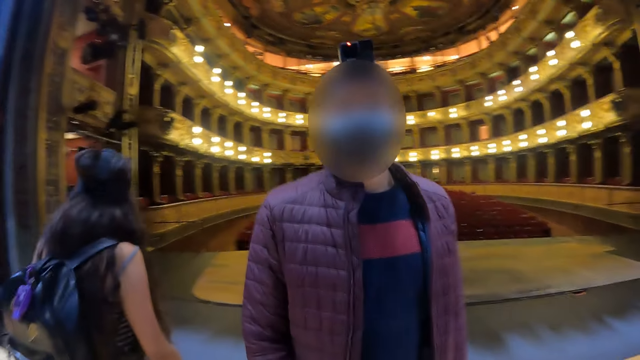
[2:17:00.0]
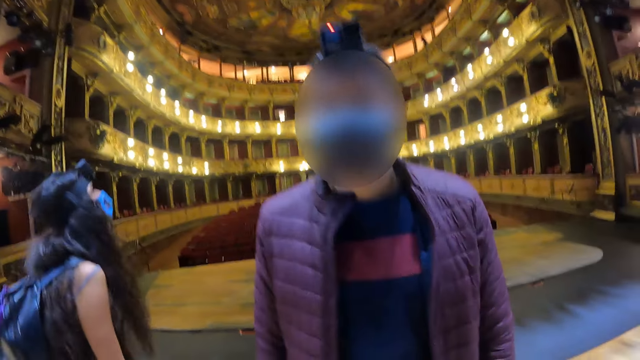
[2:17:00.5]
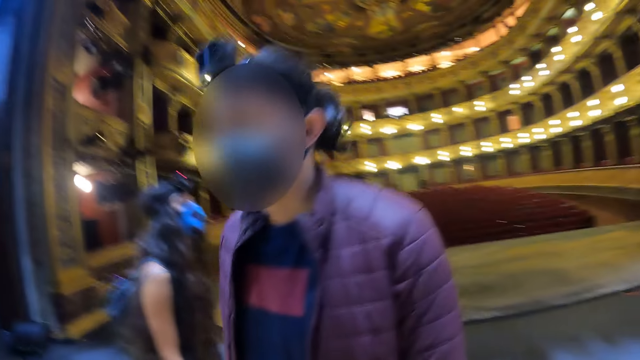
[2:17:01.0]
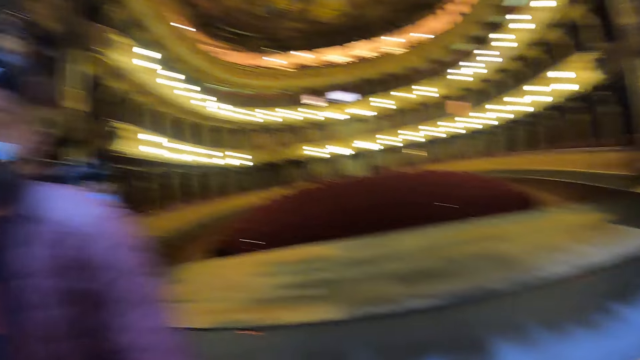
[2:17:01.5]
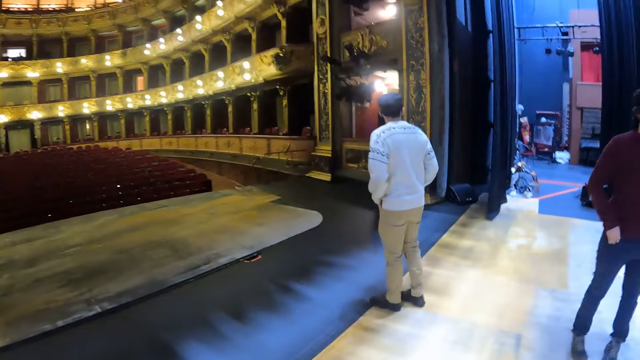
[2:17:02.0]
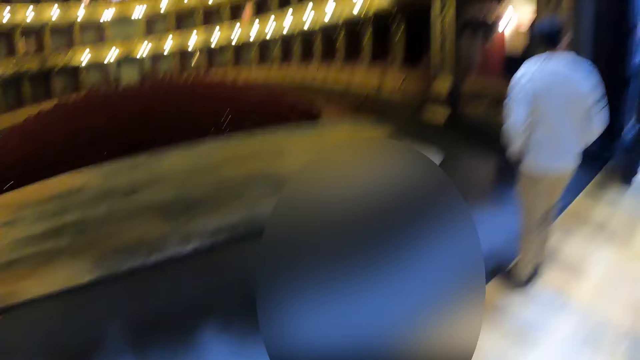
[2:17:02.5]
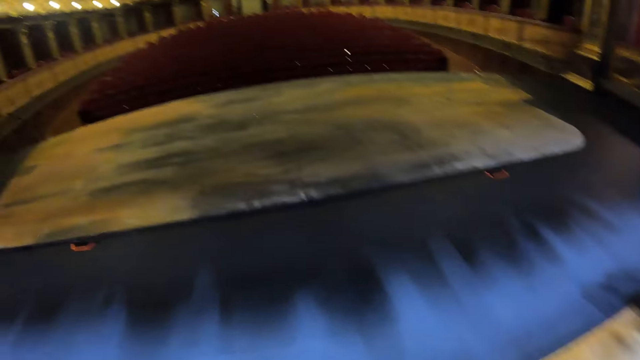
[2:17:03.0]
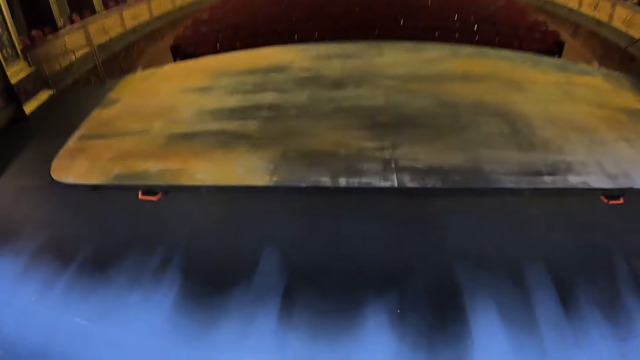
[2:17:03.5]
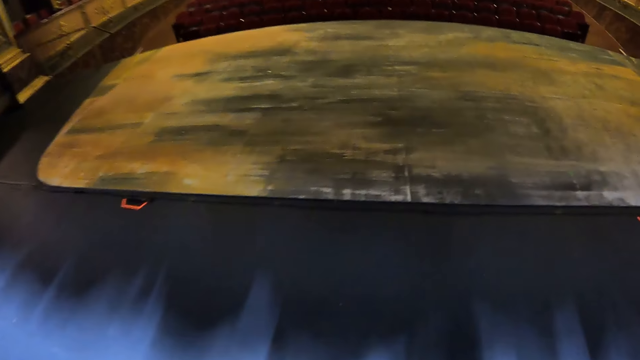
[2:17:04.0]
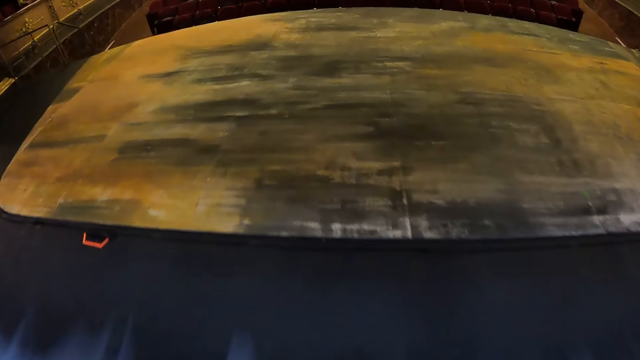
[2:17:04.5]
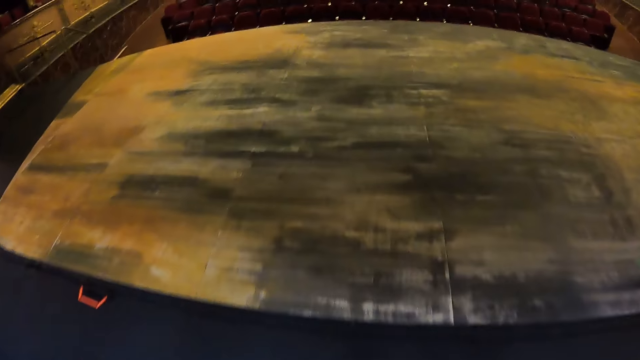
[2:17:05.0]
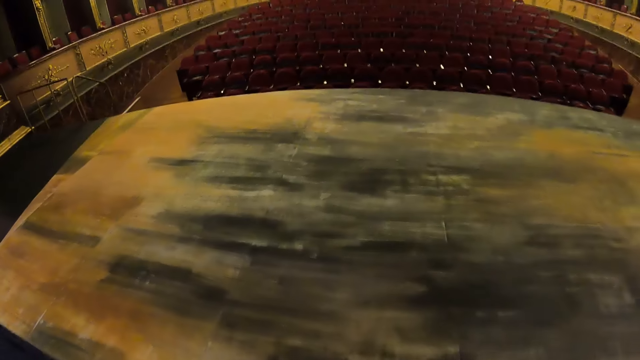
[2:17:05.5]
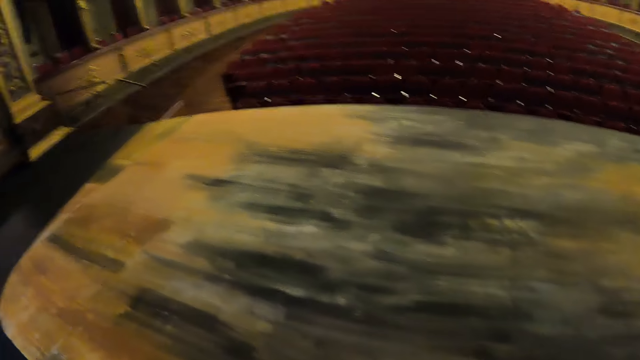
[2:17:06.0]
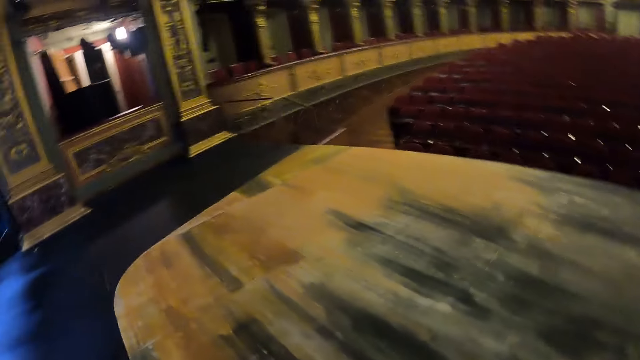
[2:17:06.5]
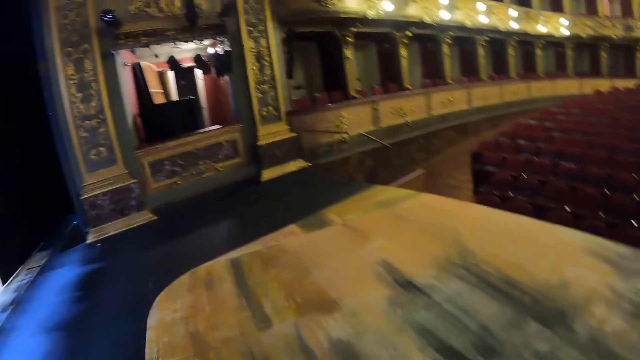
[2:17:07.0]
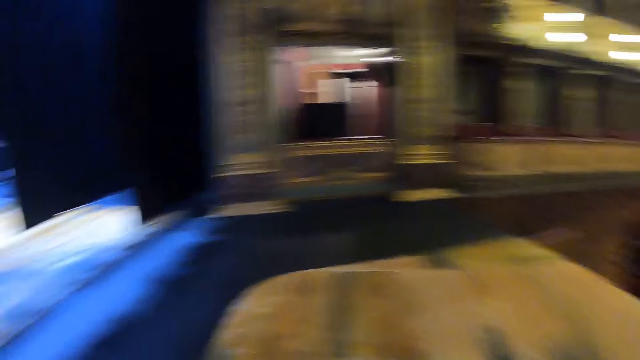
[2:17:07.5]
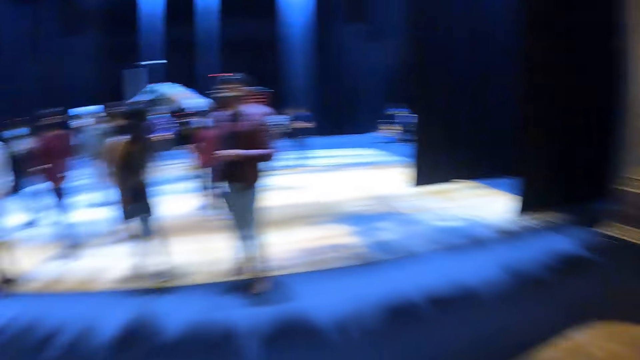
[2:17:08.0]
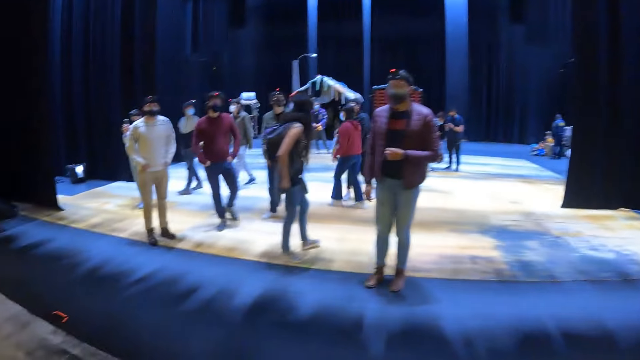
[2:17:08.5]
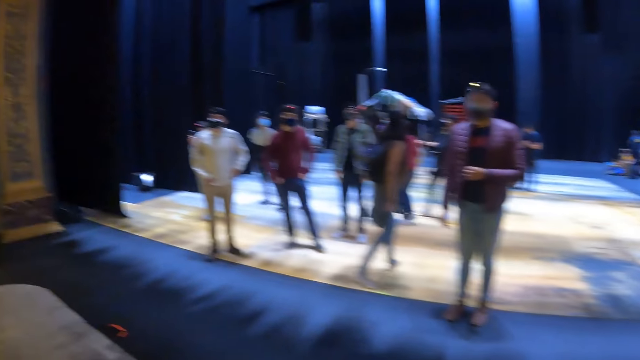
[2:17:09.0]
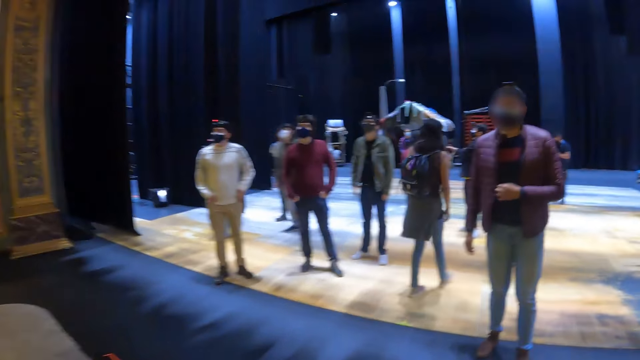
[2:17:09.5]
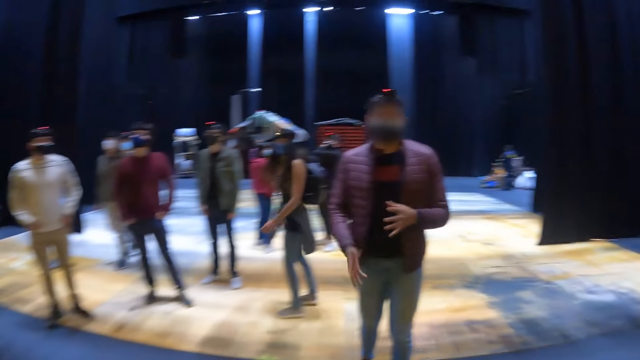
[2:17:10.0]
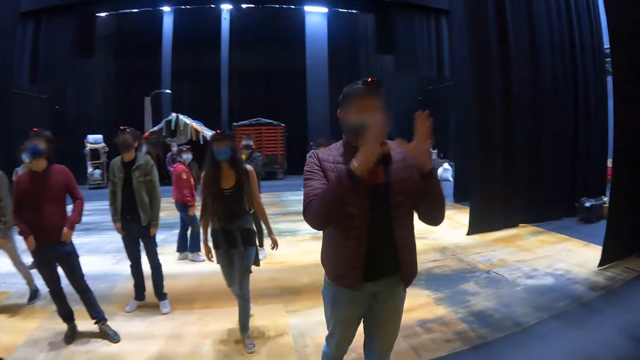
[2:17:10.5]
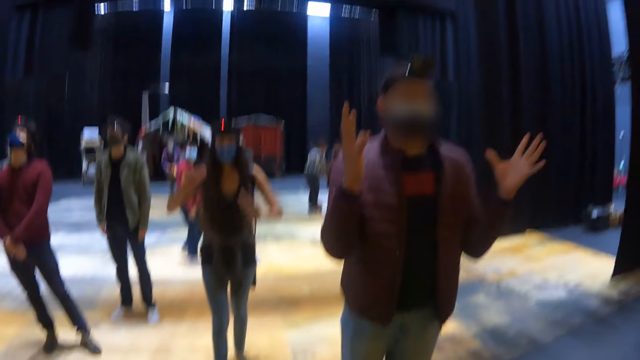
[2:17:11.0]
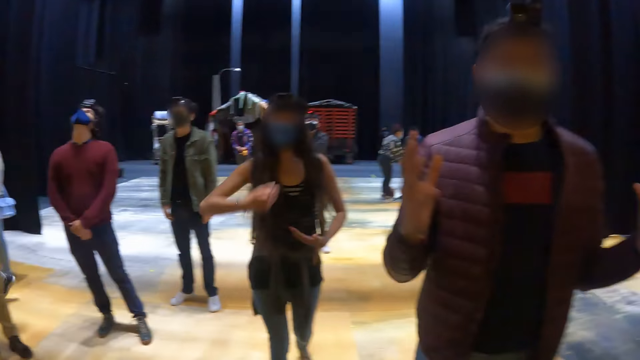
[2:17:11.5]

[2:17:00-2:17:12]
The camera wearer walks around the building. They look around the building. They walk around the building.

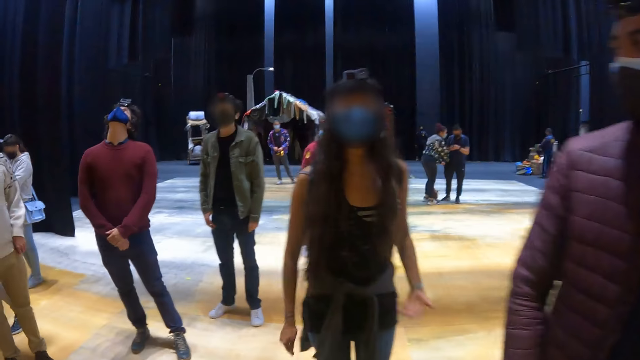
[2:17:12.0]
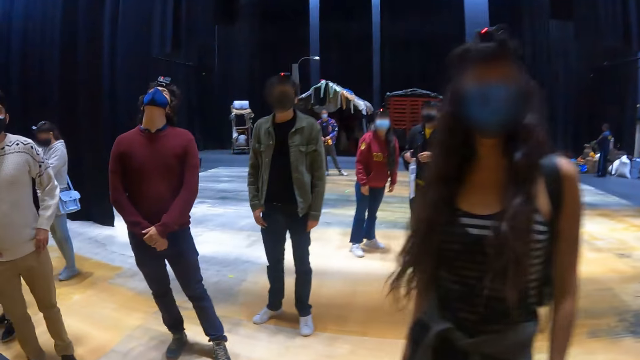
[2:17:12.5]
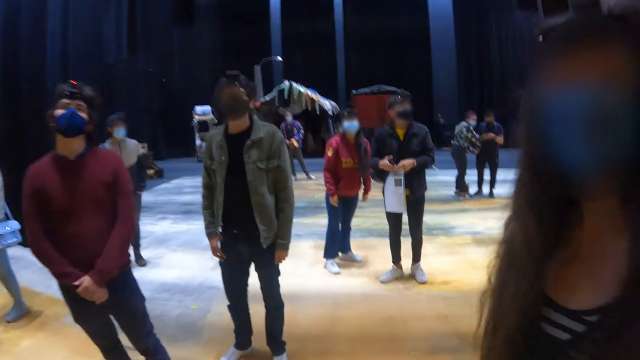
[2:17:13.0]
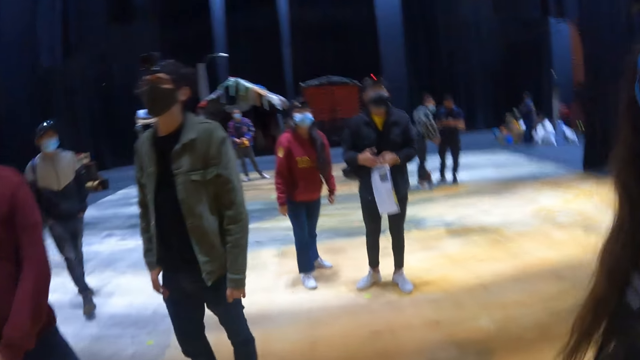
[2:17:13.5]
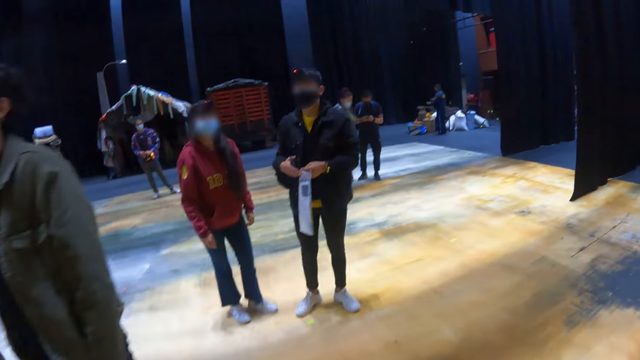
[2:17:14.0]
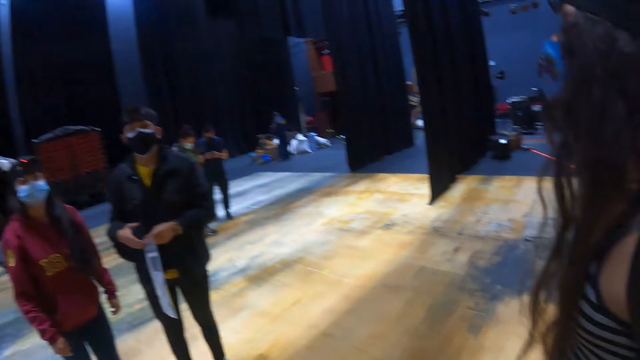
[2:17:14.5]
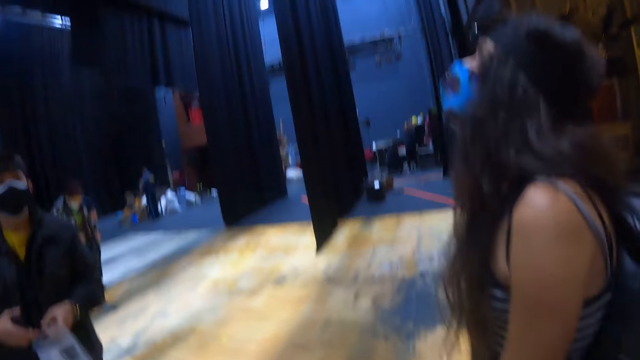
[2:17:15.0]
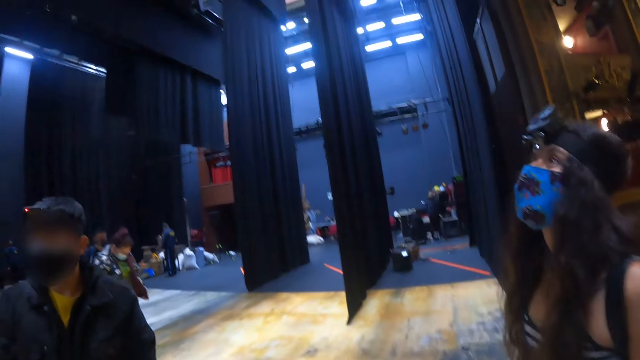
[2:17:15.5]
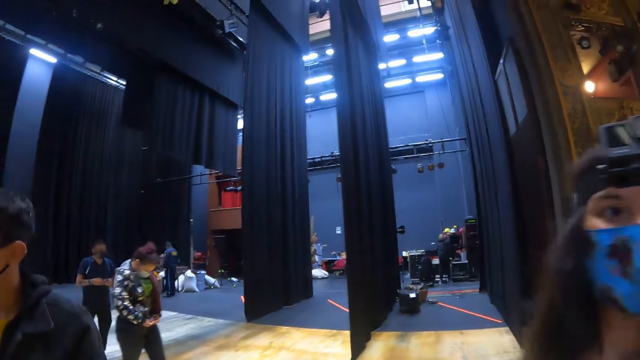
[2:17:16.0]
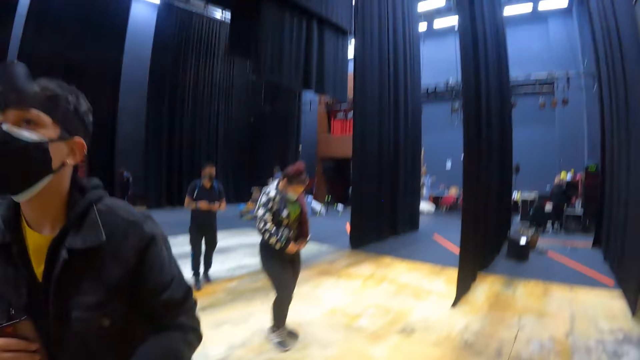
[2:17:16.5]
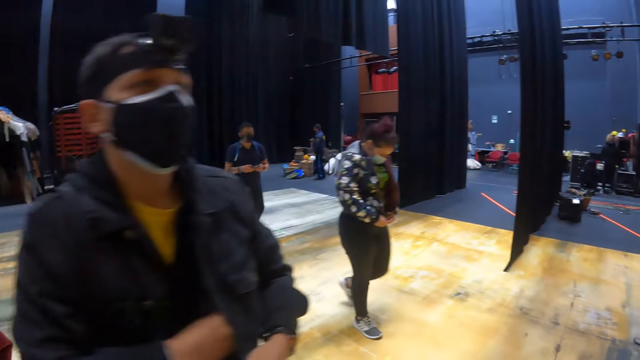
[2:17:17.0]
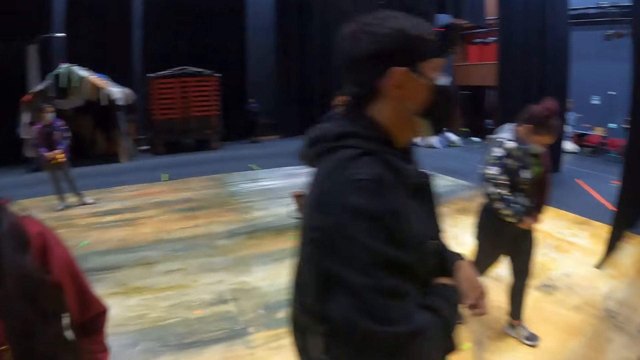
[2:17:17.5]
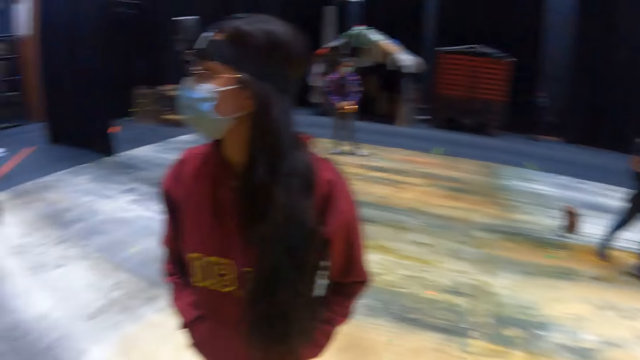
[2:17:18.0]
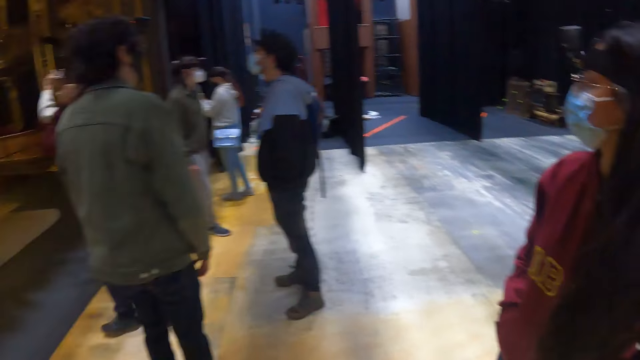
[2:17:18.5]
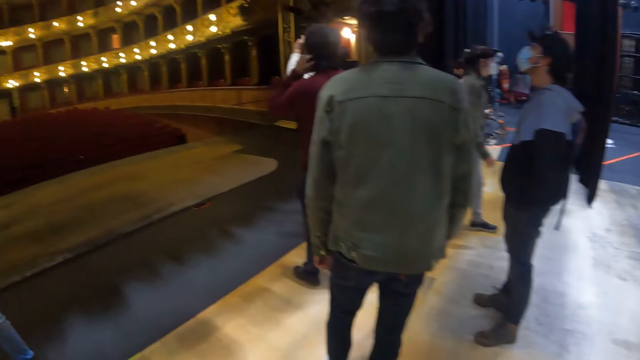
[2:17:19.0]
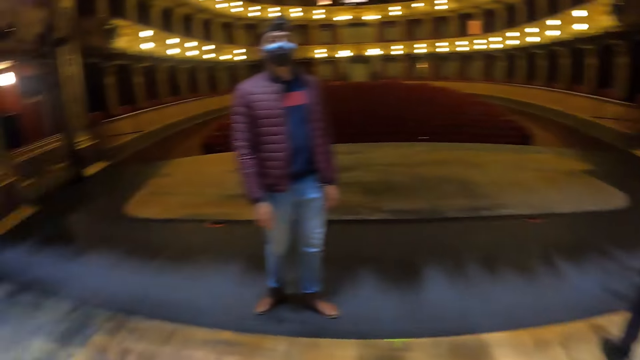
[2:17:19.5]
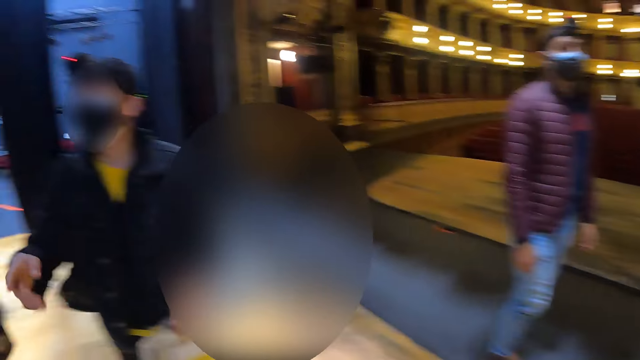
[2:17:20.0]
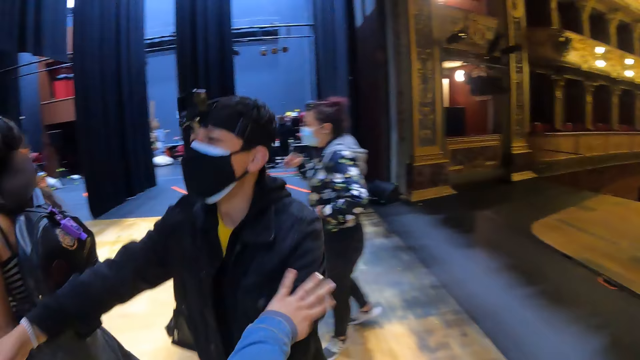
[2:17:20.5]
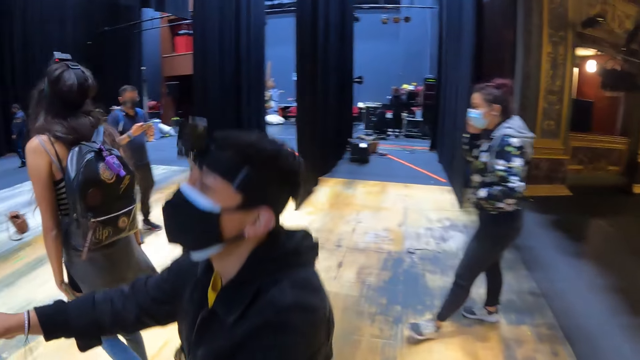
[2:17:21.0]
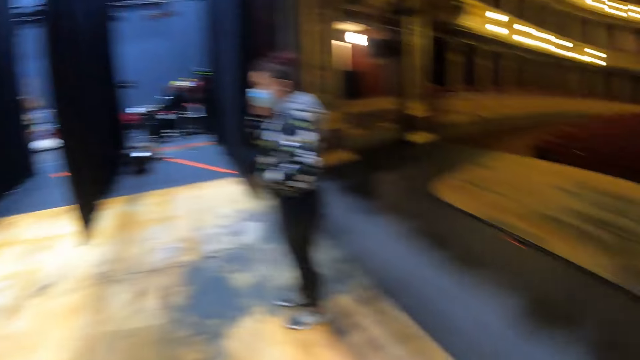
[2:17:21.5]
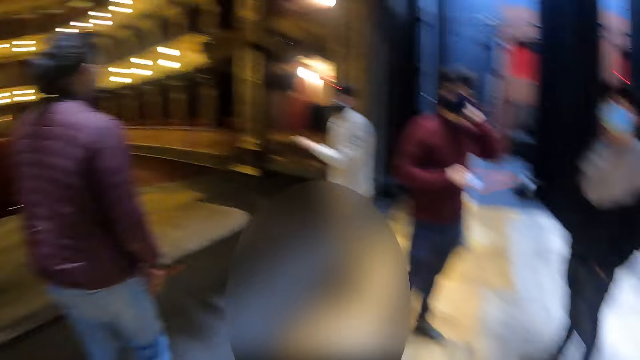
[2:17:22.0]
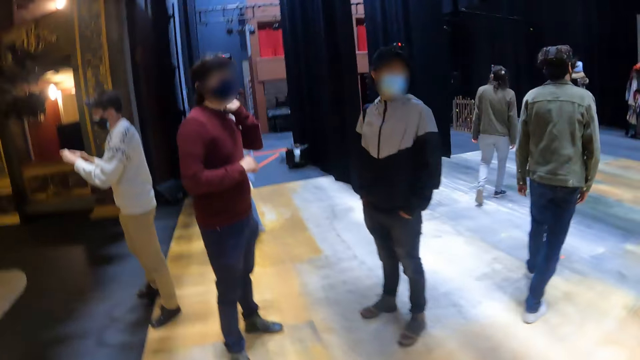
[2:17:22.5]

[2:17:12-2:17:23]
A lady gestures out with her hand. The camera wearer walks around the building. They look around the building.
